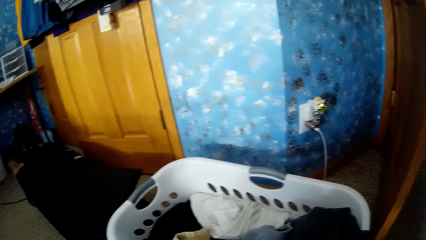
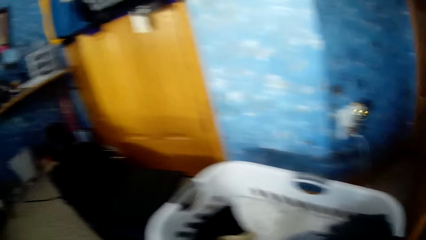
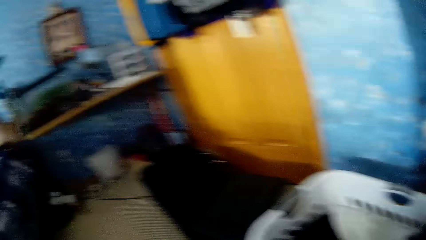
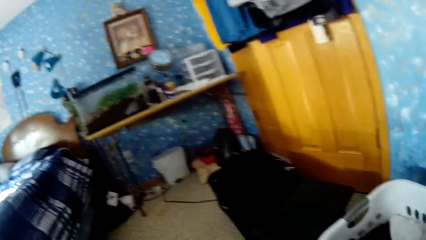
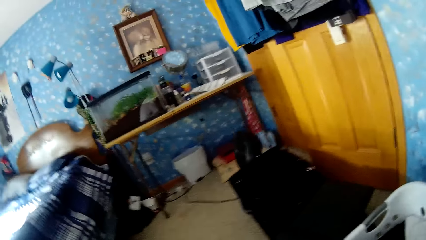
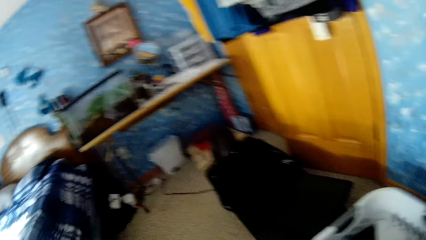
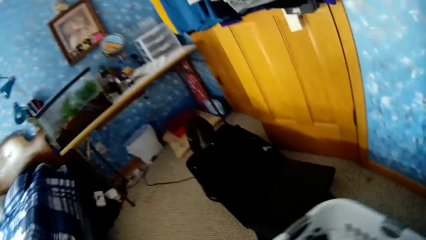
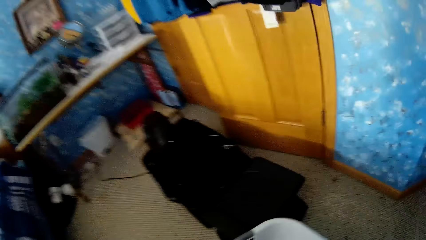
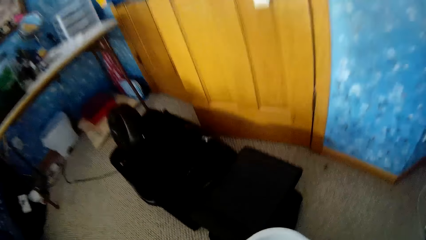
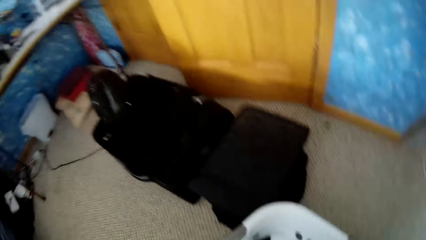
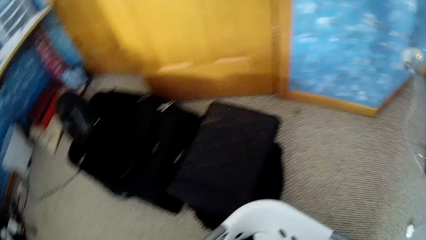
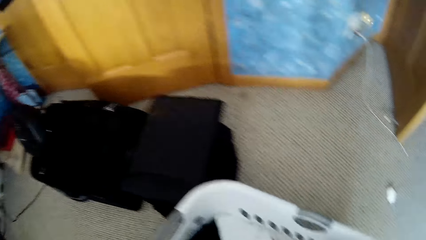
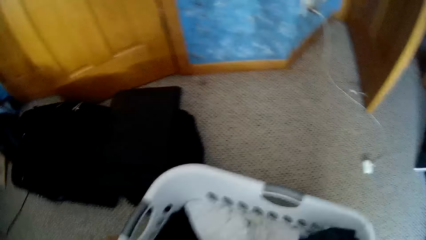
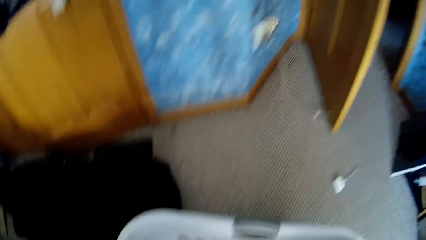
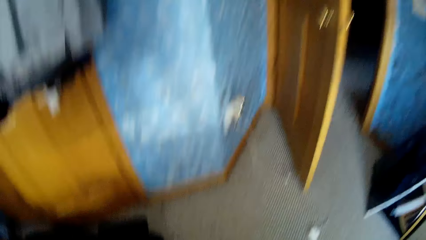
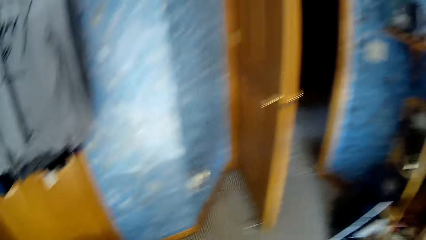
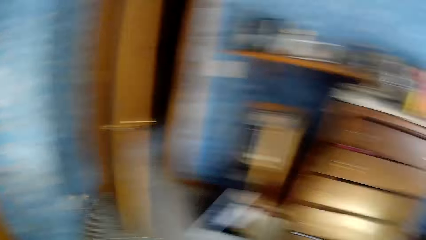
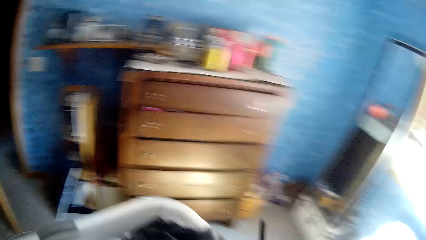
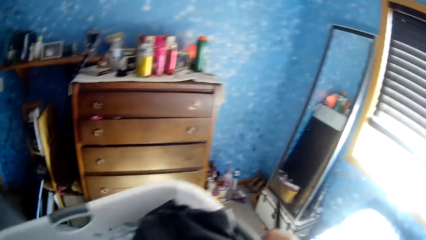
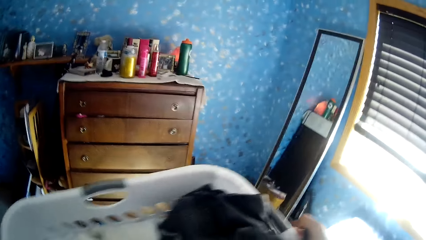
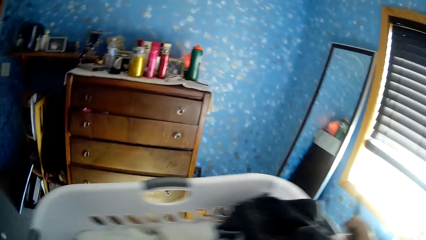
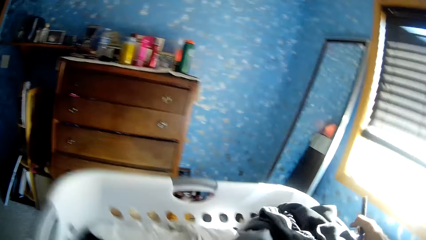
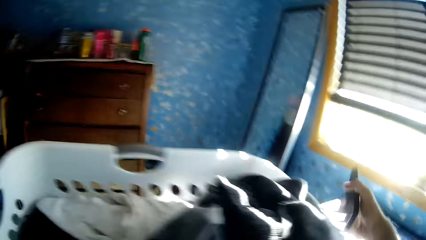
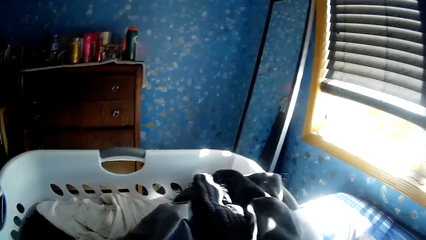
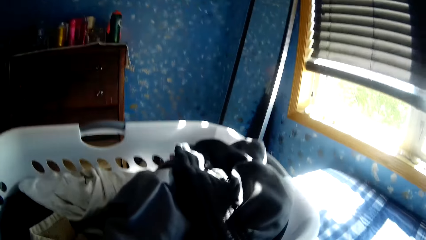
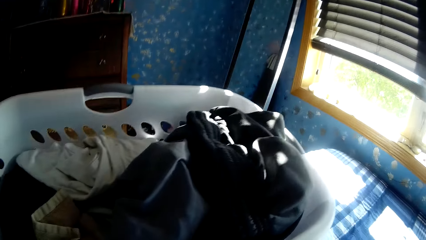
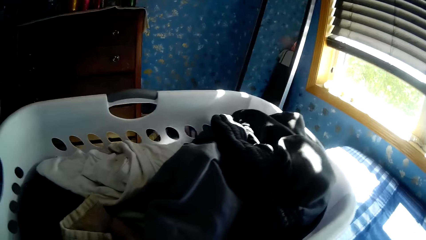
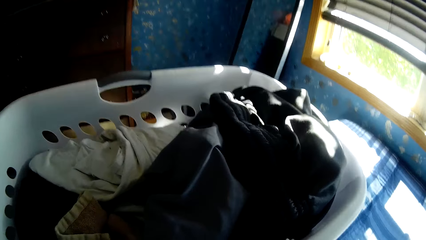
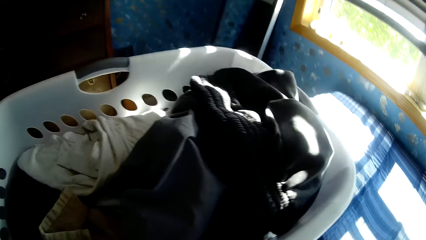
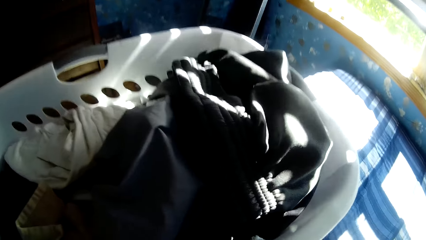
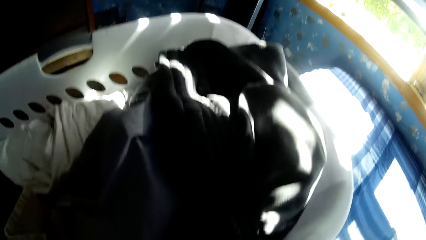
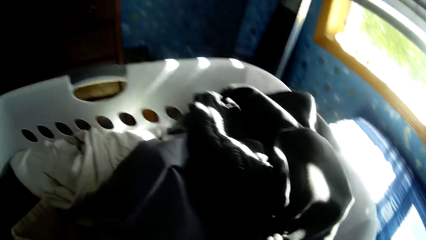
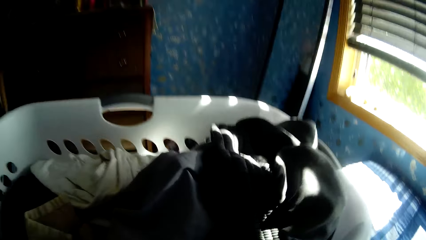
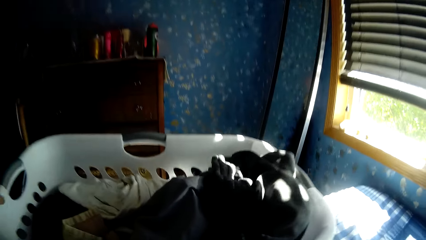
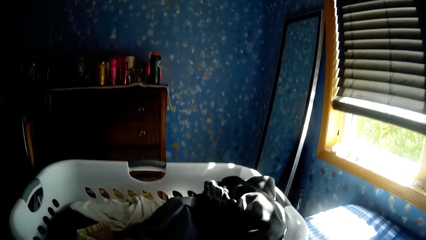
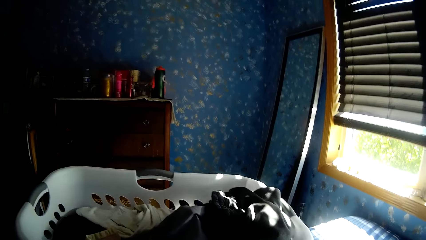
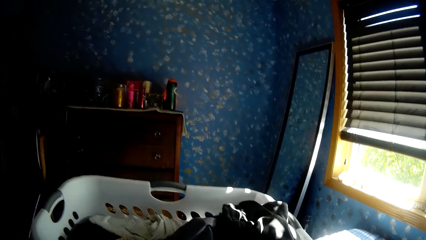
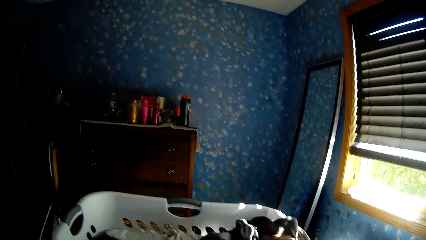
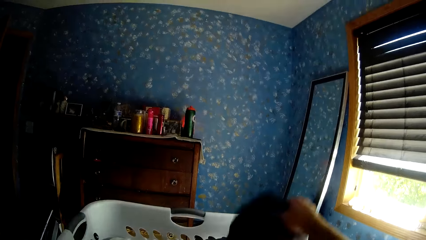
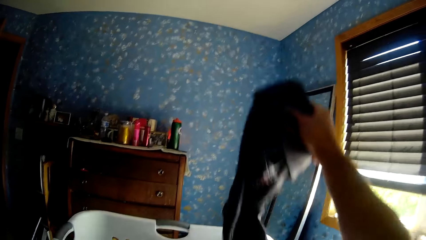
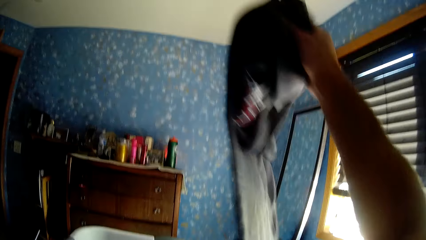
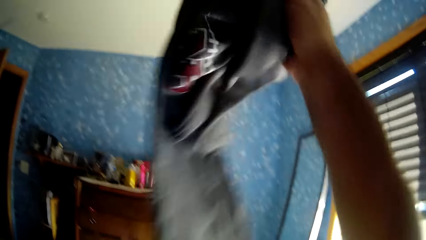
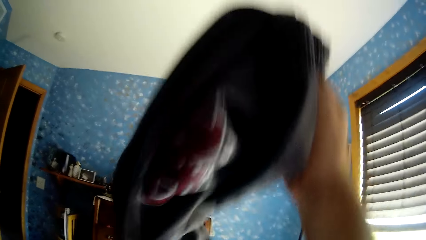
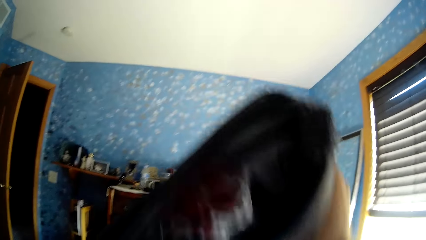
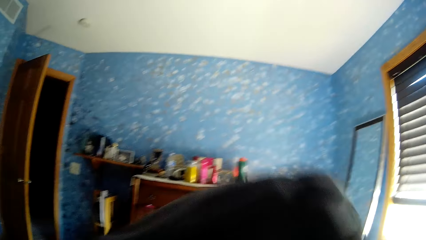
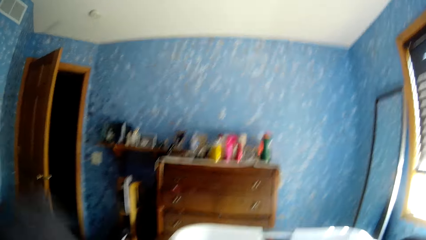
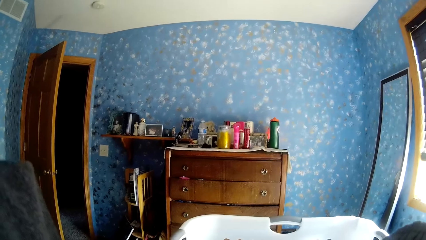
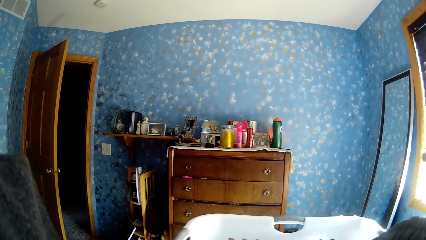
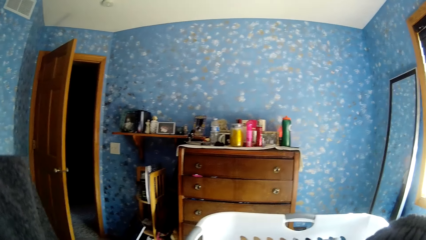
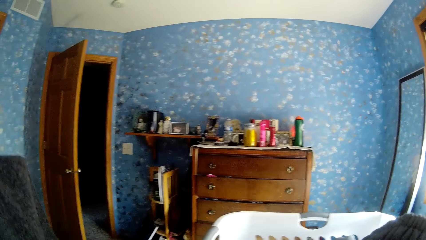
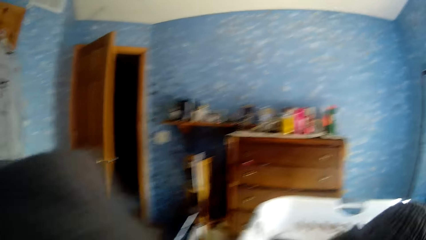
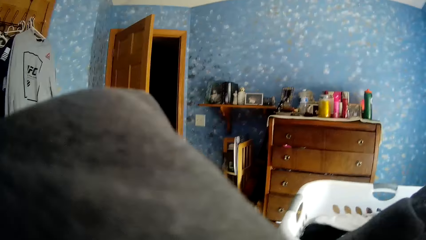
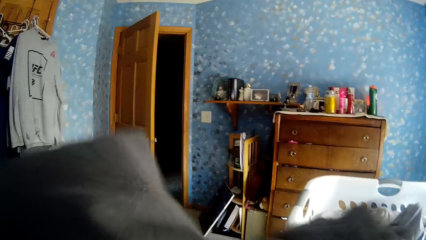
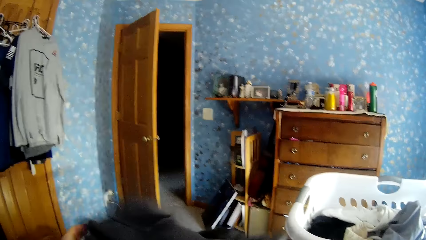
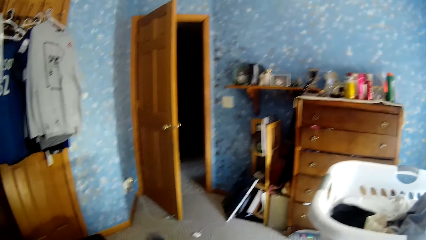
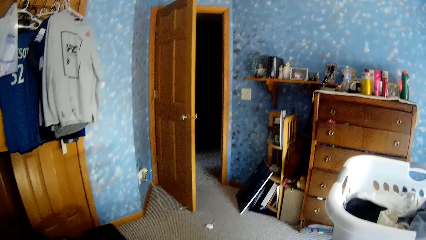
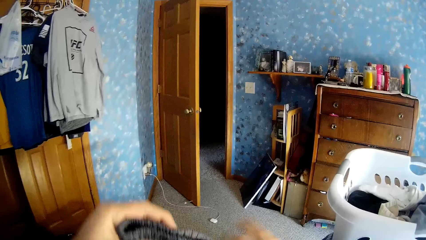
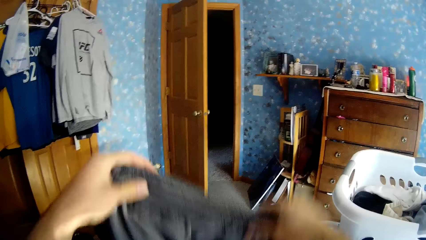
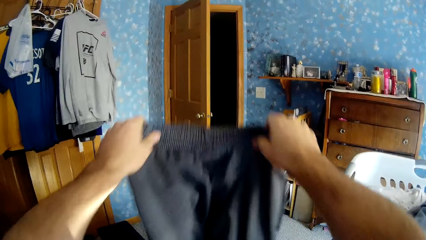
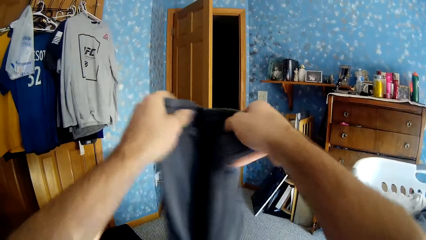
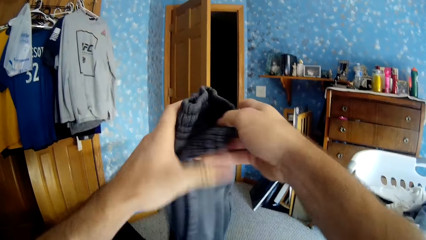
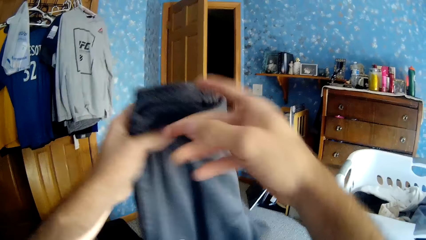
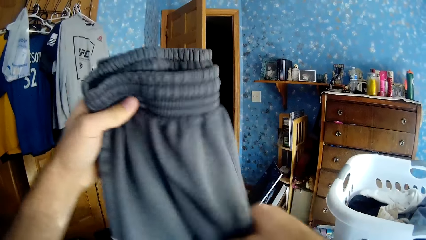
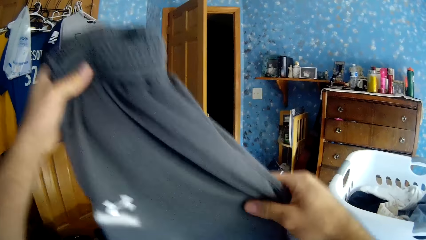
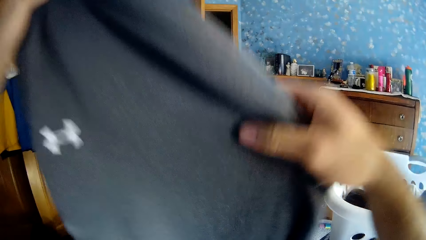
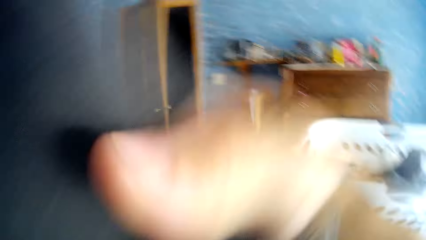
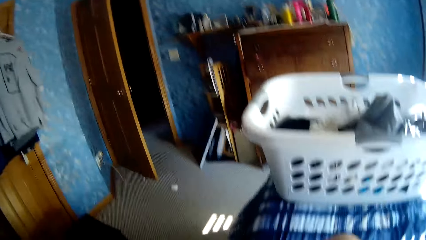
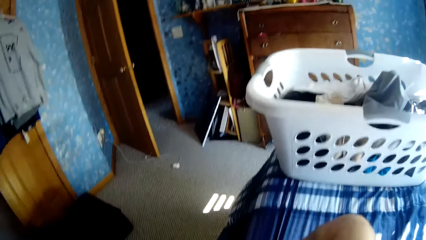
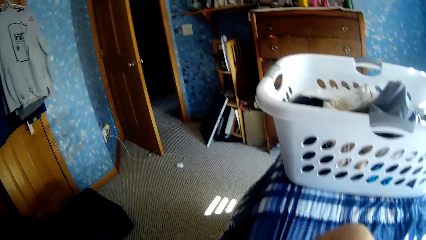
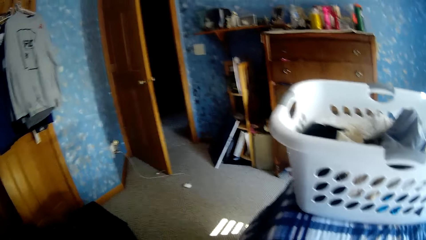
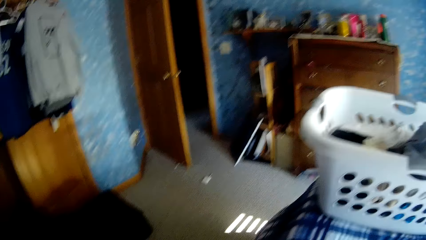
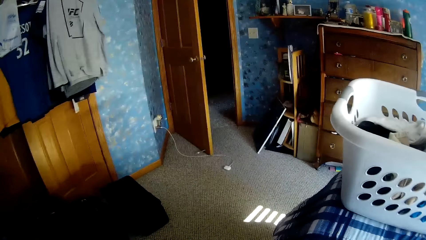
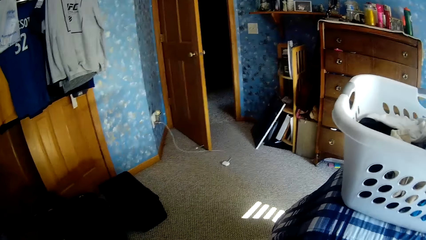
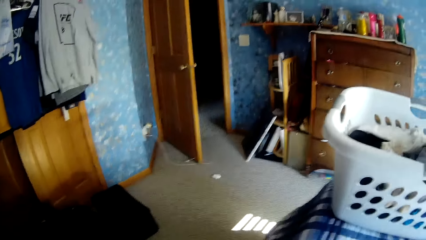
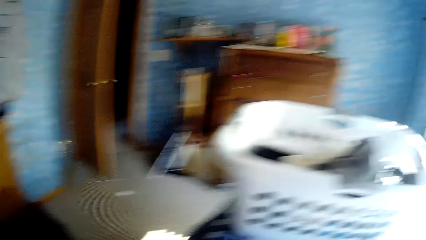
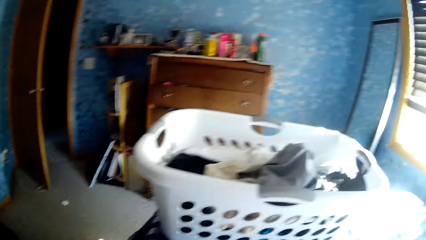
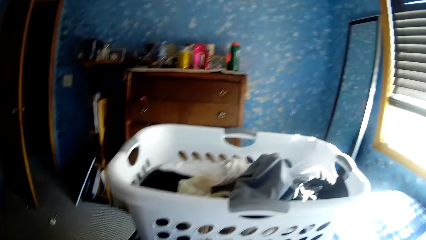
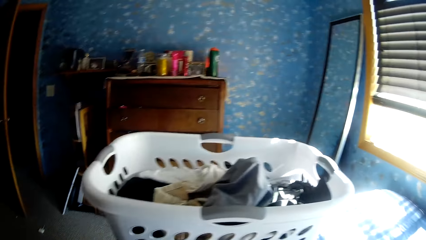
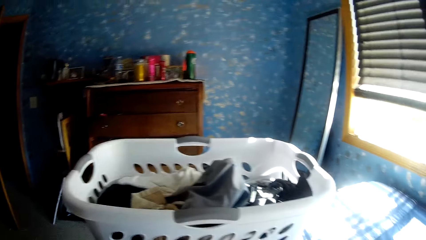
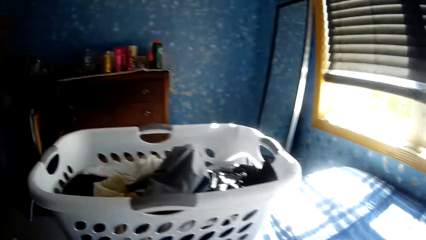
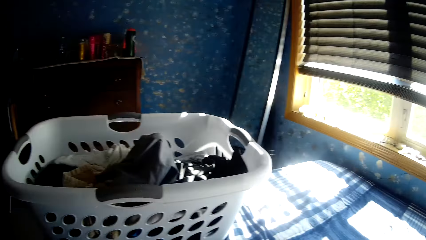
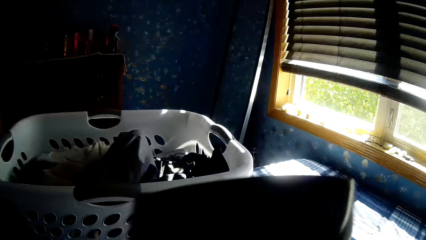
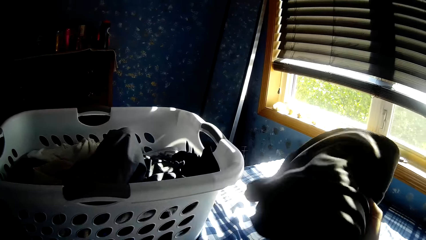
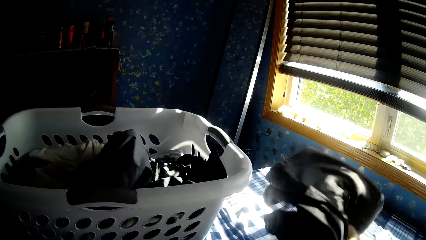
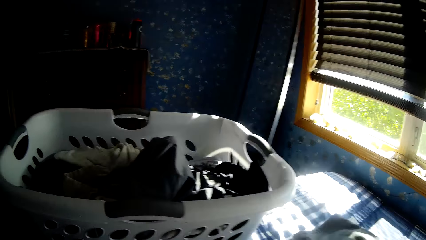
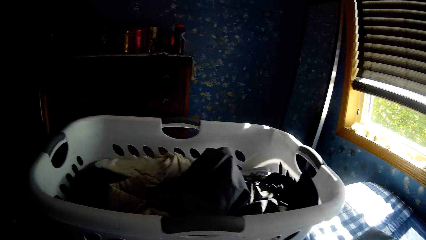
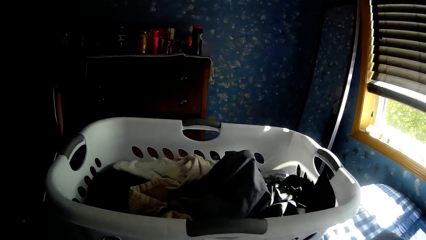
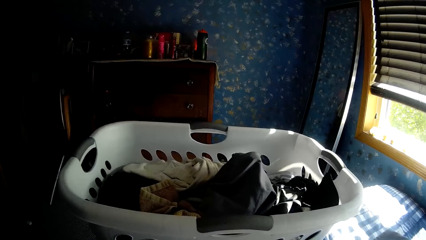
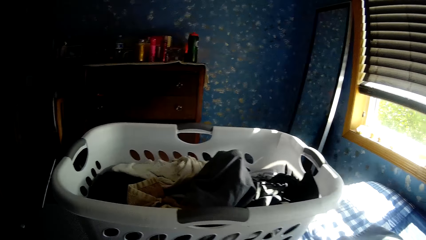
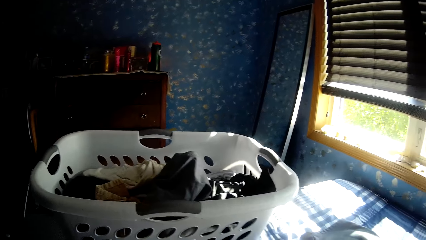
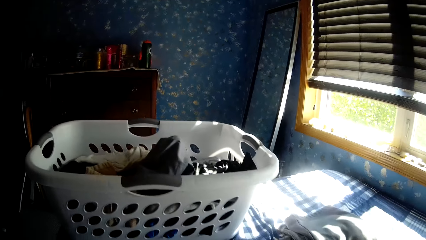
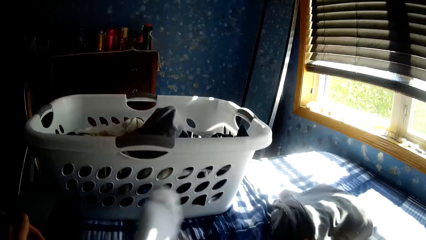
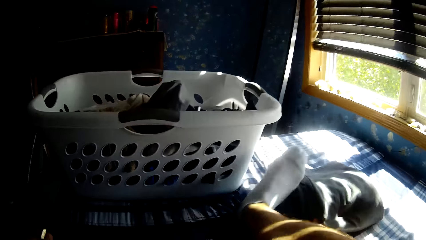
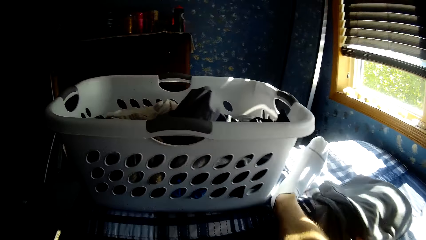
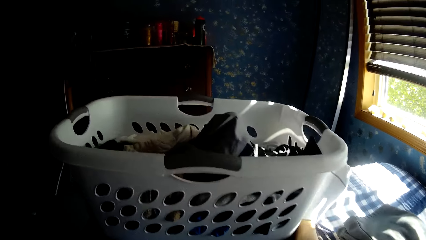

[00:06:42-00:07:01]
The camera wearer carries a cloth basket. They pick up the laundry basket. They put the laundry basket on the bed. They remove a trouser from the laundry basket. They fold the trouser. They put the trouser on the bed.
